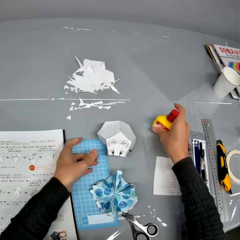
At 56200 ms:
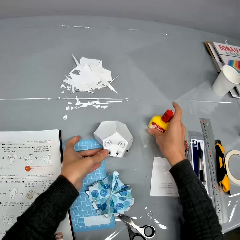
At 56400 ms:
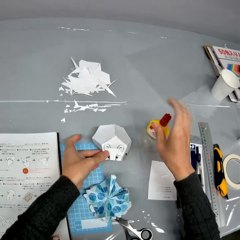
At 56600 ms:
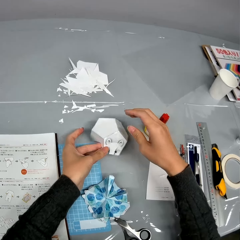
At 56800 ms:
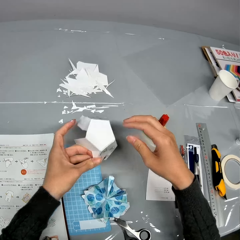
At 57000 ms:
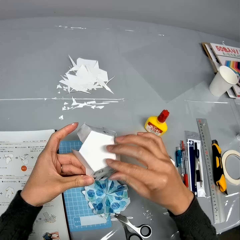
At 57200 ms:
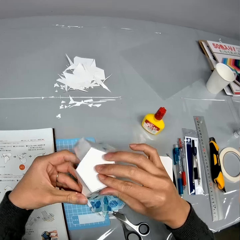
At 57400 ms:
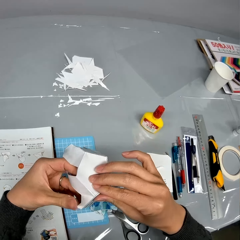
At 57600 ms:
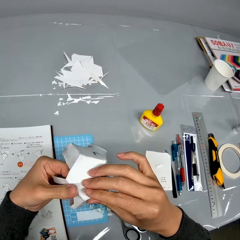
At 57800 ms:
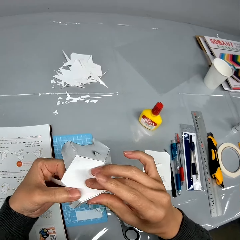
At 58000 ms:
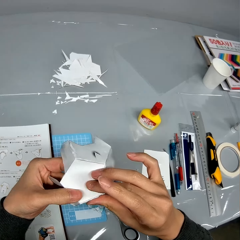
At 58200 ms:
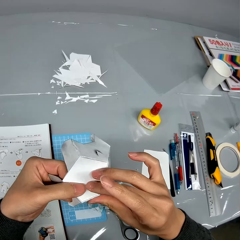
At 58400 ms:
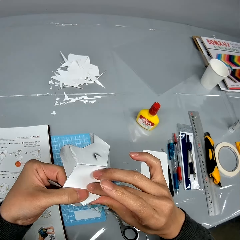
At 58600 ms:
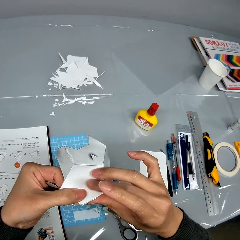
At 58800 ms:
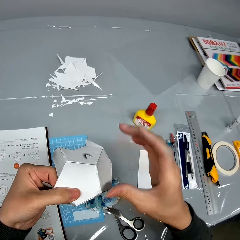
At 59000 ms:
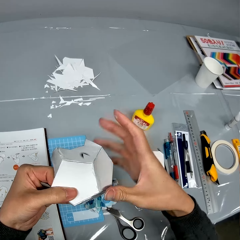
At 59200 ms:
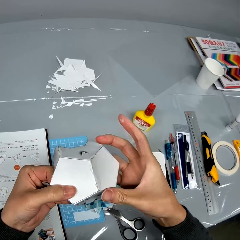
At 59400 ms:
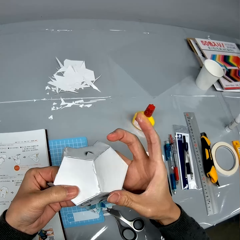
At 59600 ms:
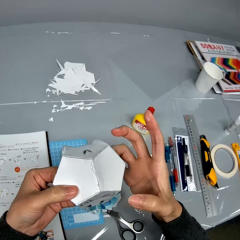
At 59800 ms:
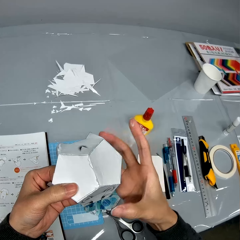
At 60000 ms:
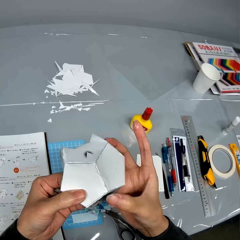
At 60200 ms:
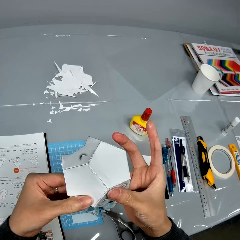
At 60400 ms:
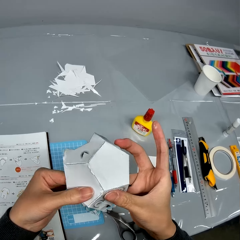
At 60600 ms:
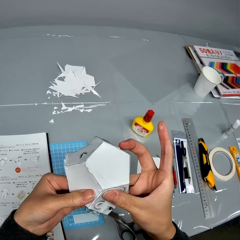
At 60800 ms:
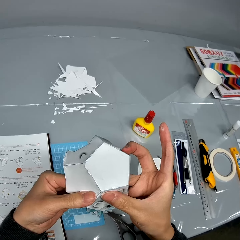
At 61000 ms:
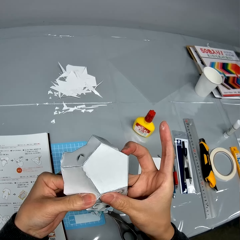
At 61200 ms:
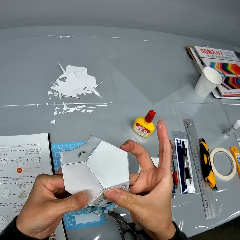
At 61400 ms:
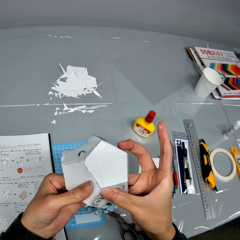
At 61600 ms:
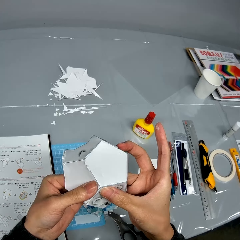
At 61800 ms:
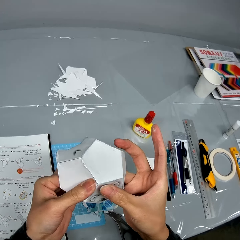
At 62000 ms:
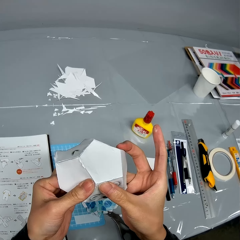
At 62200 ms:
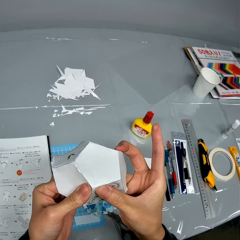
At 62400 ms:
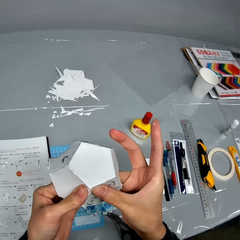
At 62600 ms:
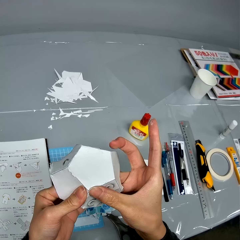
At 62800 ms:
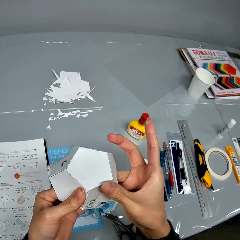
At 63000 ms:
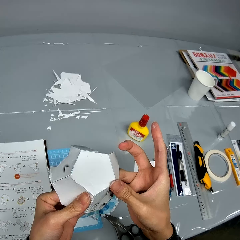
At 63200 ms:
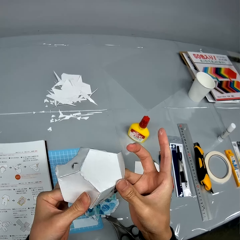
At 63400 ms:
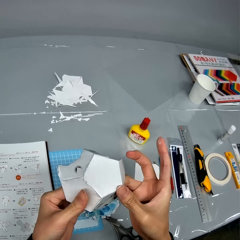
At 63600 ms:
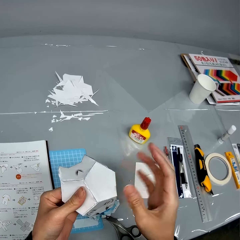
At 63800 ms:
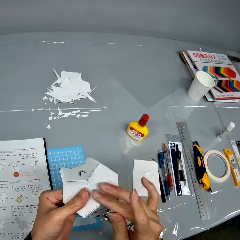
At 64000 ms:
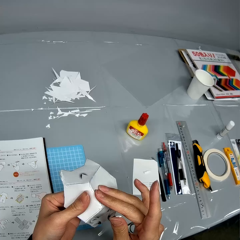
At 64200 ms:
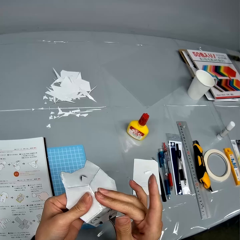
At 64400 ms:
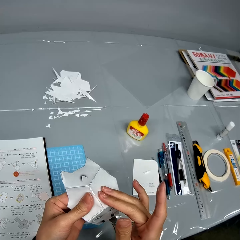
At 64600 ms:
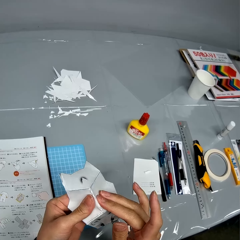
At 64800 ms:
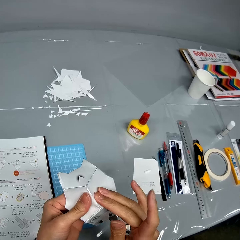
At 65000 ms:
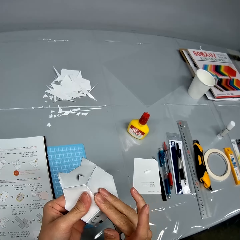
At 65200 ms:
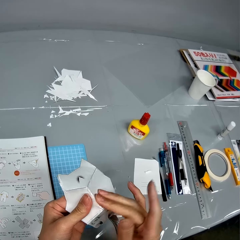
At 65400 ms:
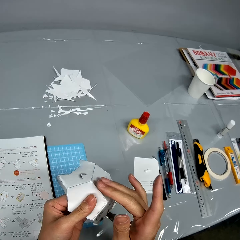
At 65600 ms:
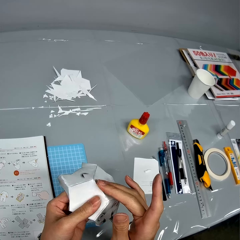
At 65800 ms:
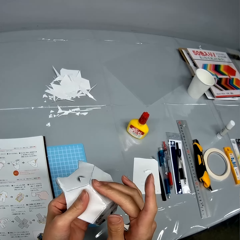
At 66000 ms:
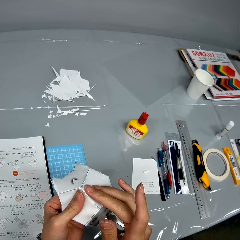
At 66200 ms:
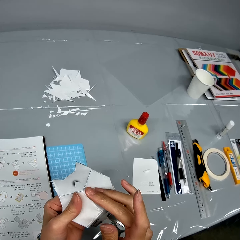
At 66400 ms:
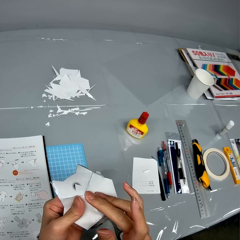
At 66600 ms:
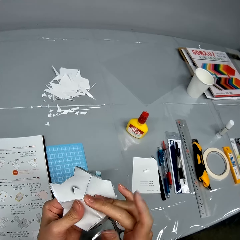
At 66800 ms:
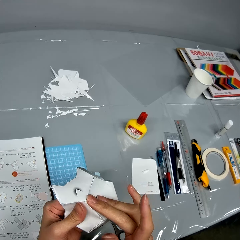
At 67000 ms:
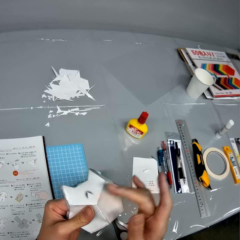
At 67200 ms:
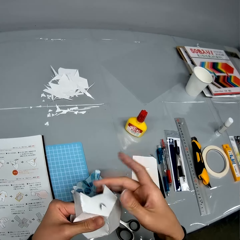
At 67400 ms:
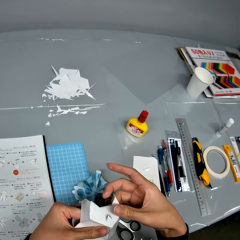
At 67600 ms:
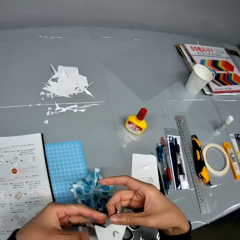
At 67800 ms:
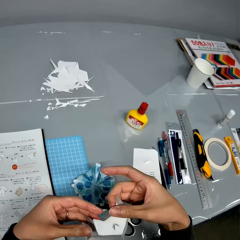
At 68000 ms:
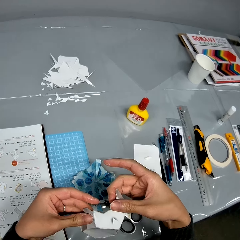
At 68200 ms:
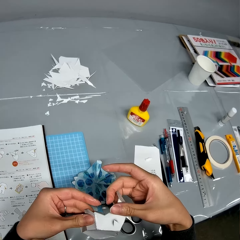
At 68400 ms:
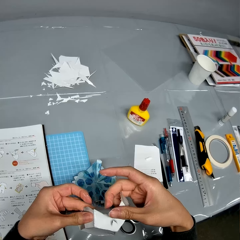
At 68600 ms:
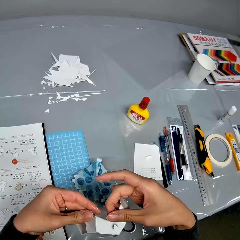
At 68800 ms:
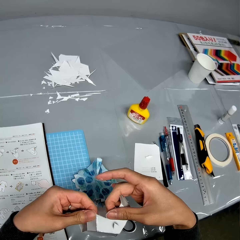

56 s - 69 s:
The camera wearer drops the glue on the table. She picks up the first paper craft or origami from the table. She tightly glues the paper craft with both hands. She presses parts of the origami.

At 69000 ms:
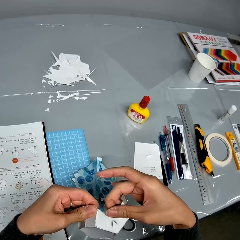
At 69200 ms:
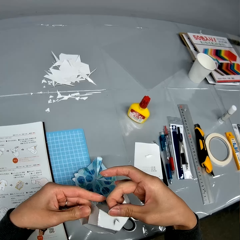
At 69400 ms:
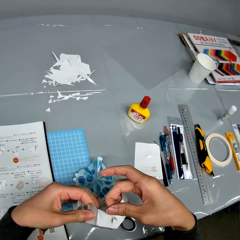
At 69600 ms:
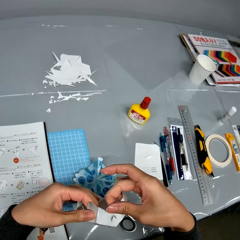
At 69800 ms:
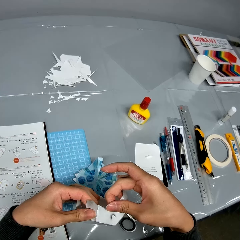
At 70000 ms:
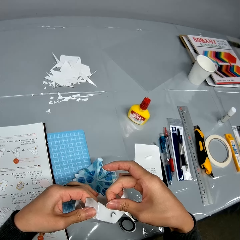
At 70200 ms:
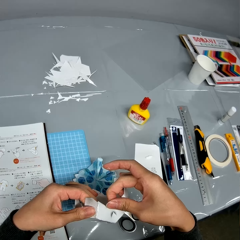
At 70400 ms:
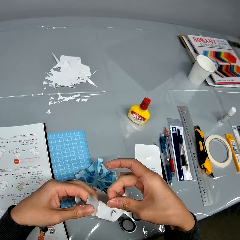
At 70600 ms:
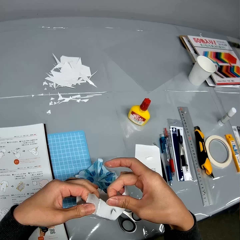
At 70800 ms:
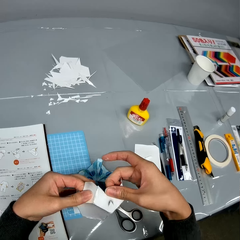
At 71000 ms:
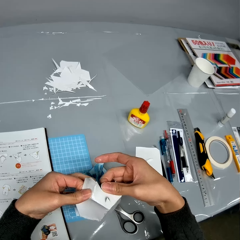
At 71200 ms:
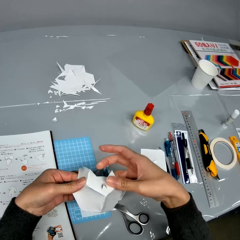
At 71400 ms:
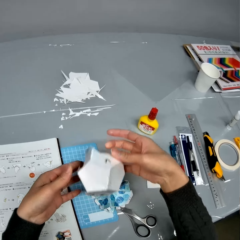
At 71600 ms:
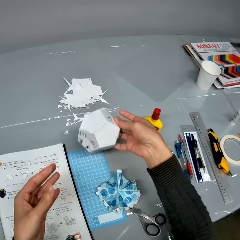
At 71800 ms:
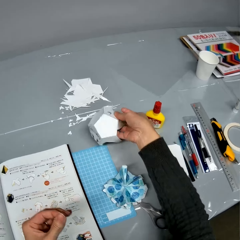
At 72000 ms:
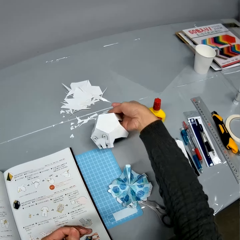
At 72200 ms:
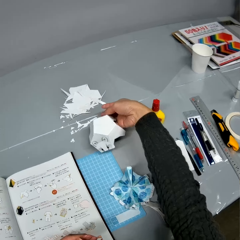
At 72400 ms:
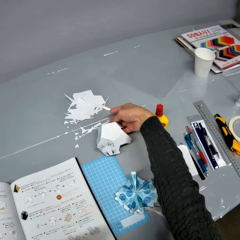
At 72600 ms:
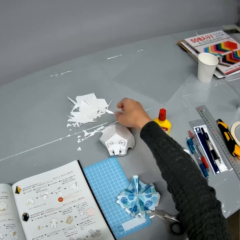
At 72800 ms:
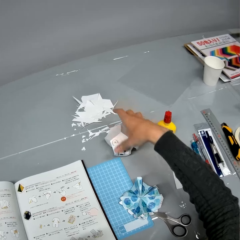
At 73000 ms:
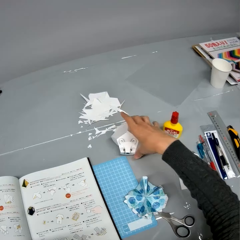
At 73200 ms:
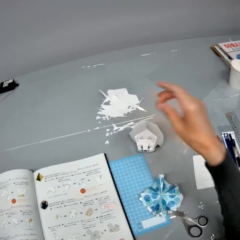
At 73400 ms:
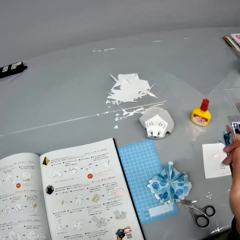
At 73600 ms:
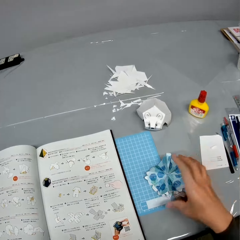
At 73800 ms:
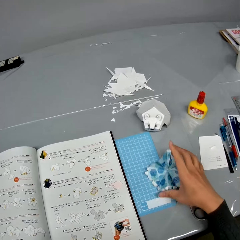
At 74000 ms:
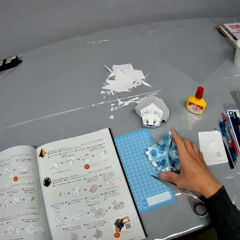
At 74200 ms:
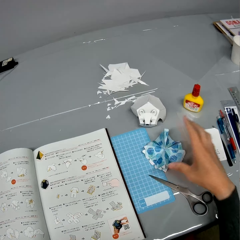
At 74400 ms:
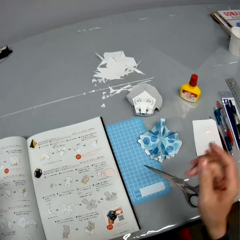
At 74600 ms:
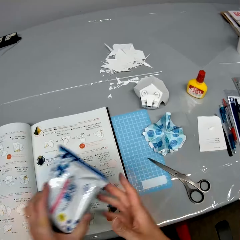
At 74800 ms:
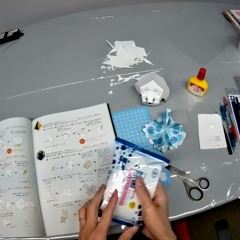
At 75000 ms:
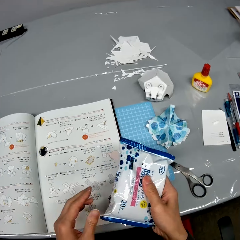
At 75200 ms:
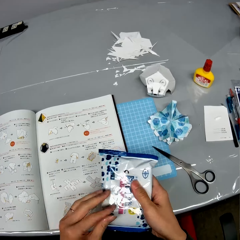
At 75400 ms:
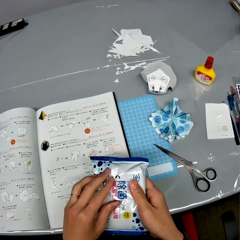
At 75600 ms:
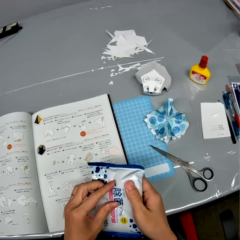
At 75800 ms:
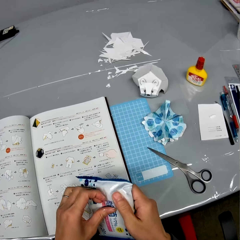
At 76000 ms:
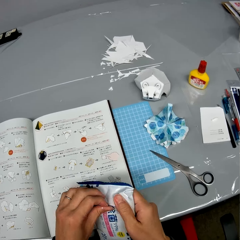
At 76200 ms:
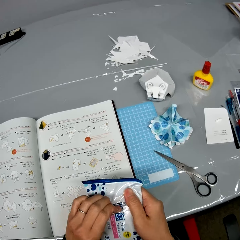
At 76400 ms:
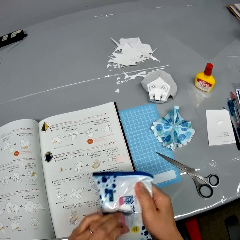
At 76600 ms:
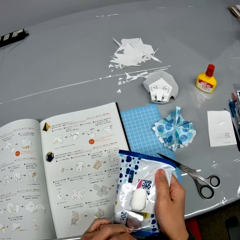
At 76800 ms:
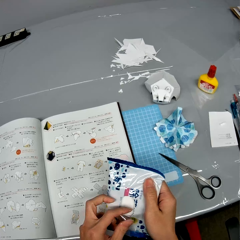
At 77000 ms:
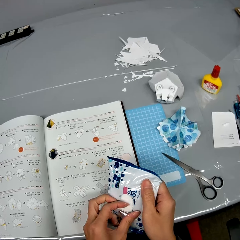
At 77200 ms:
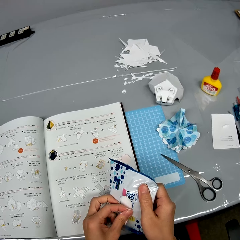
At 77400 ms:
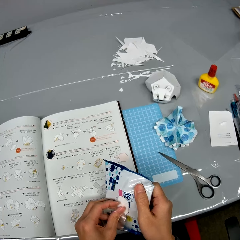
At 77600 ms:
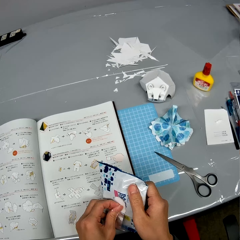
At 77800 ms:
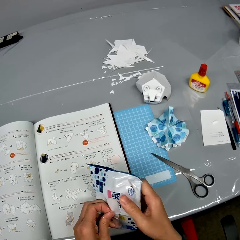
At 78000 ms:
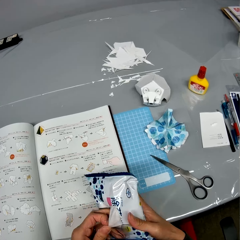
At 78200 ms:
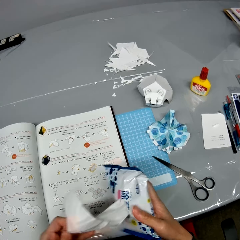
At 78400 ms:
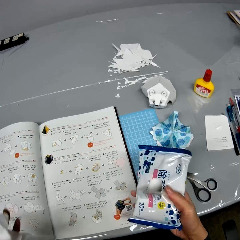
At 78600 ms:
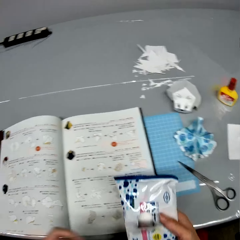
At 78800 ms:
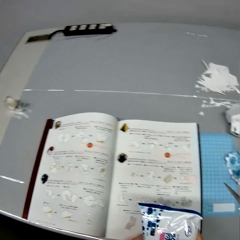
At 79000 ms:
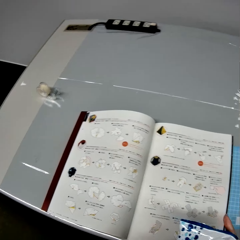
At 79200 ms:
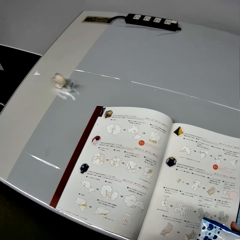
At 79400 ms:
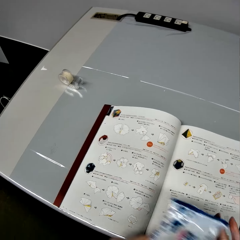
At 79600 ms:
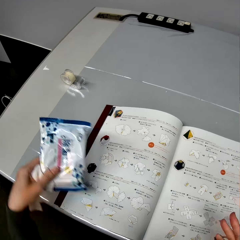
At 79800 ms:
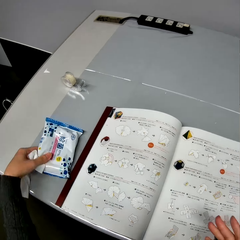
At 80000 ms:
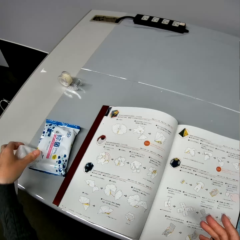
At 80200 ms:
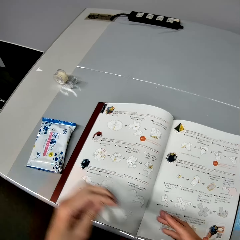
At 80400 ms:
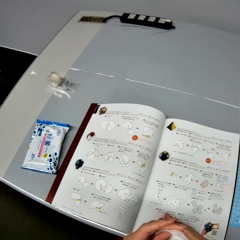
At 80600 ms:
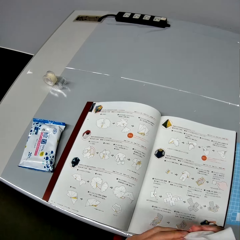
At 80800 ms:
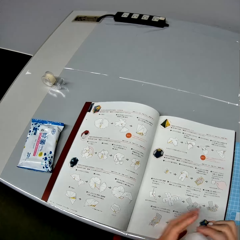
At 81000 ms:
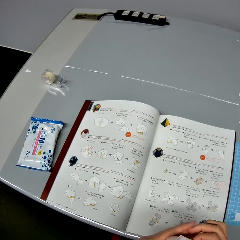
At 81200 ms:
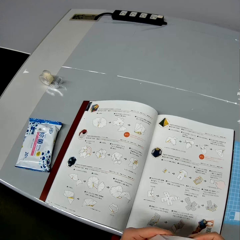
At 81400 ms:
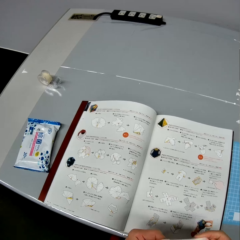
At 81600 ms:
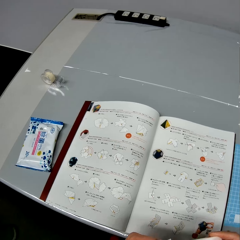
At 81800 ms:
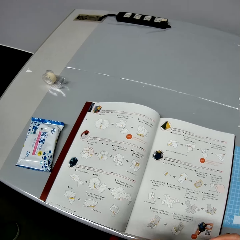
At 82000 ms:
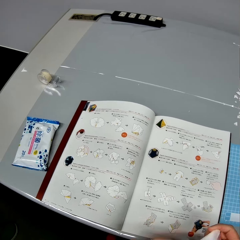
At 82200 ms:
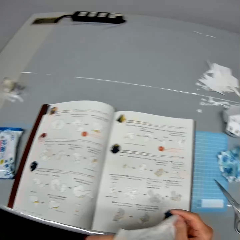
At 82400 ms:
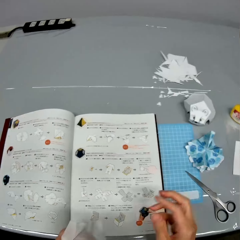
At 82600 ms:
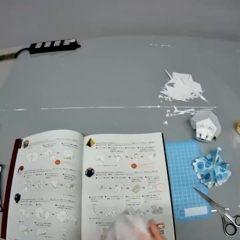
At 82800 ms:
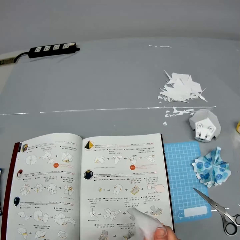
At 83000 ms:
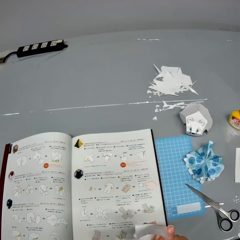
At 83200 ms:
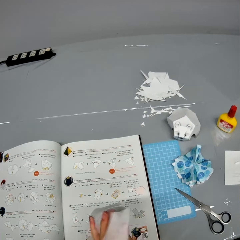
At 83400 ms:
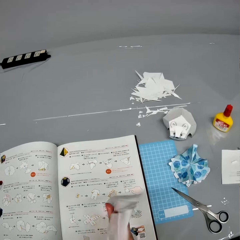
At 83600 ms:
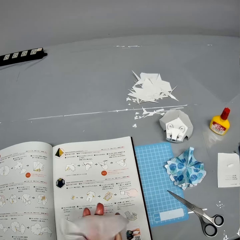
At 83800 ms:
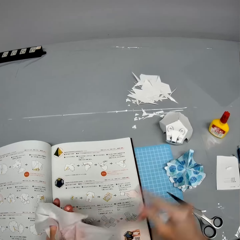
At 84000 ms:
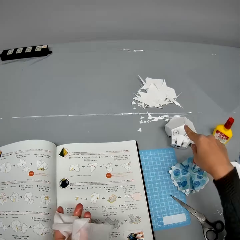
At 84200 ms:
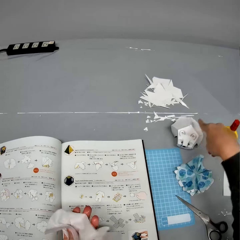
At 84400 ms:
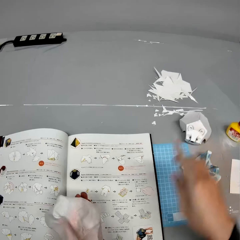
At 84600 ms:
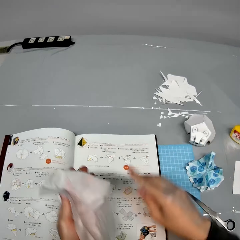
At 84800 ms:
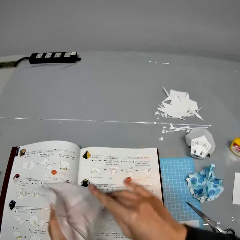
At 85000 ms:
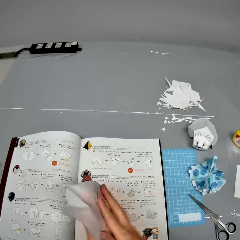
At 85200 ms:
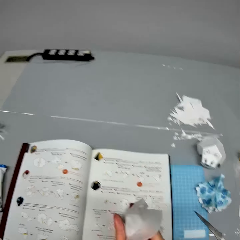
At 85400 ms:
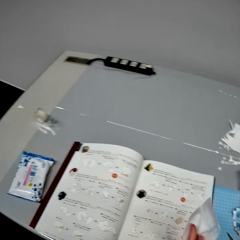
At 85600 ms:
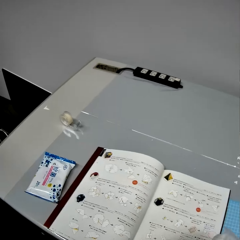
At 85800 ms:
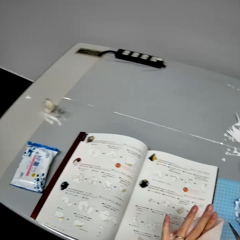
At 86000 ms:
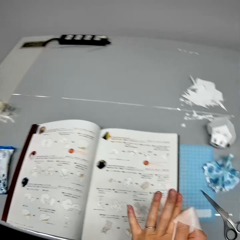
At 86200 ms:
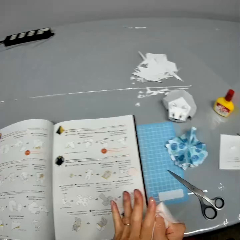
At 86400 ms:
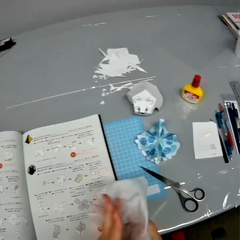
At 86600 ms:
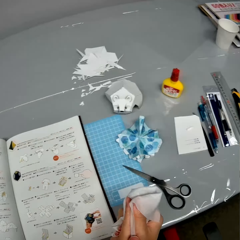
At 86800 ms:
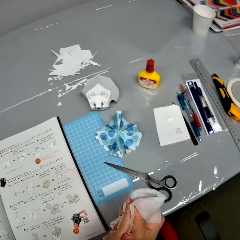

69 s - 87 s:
The camera wearer drops the paper craft or origami on the table. She pushes the origami on the table. She adjusts the second paper craft on the table. She takes wipes. She opens the face wipes. She brings out a wipe from the pack. She turns to her left. She drops the face wipes on the table. She cleans her hands with the face wipes. She touches an origami. She wipes her hands with a wipe.
